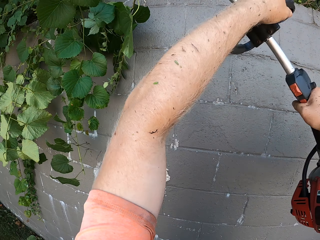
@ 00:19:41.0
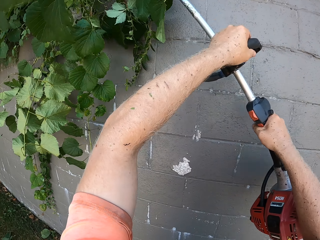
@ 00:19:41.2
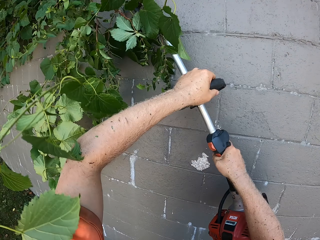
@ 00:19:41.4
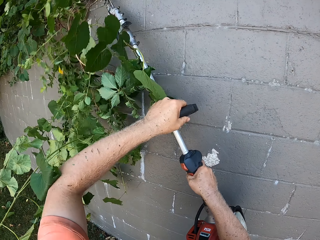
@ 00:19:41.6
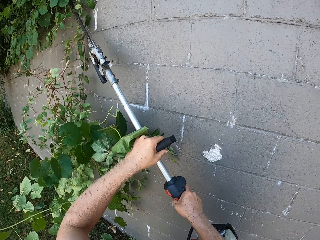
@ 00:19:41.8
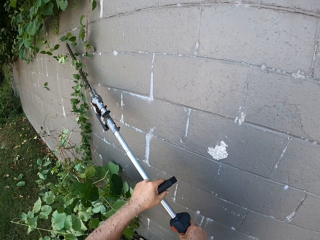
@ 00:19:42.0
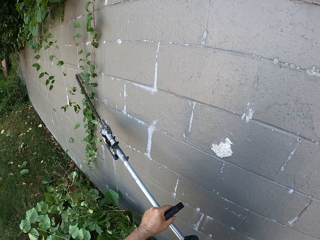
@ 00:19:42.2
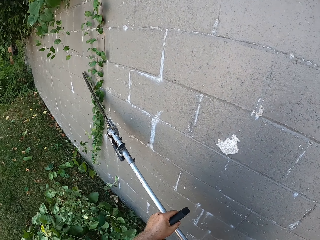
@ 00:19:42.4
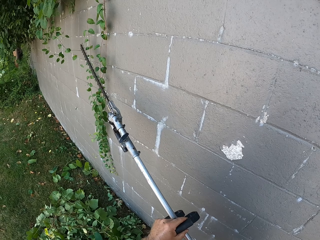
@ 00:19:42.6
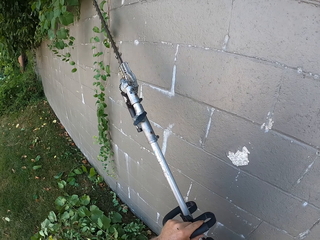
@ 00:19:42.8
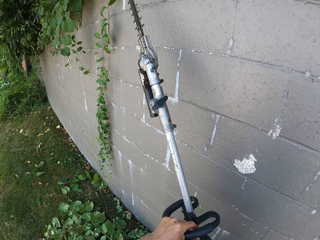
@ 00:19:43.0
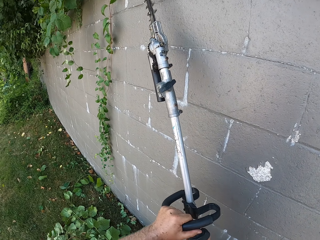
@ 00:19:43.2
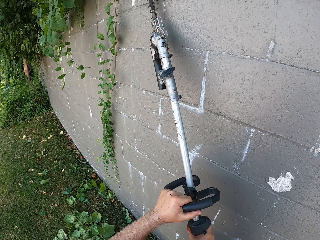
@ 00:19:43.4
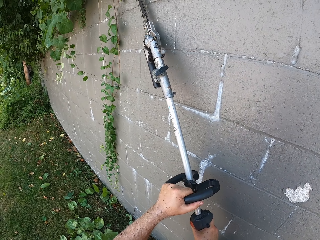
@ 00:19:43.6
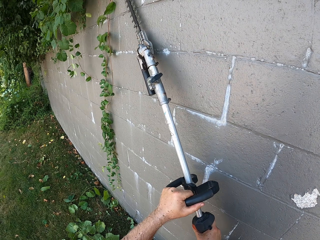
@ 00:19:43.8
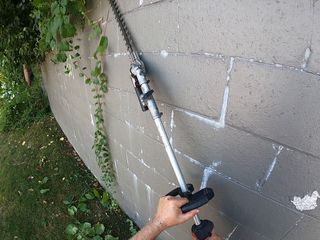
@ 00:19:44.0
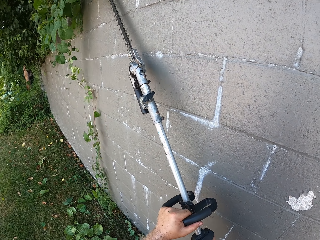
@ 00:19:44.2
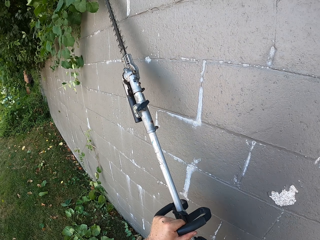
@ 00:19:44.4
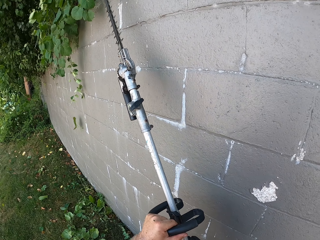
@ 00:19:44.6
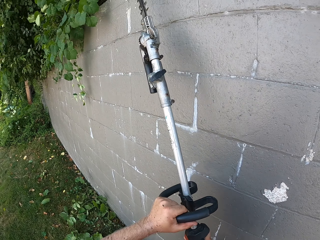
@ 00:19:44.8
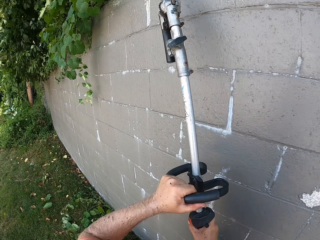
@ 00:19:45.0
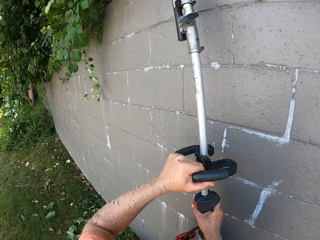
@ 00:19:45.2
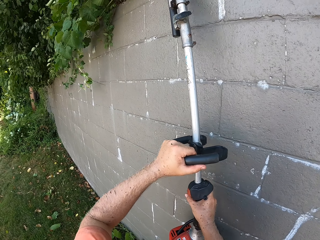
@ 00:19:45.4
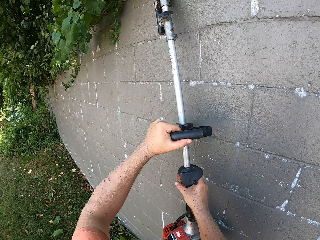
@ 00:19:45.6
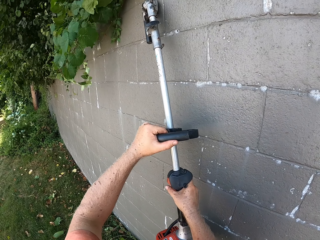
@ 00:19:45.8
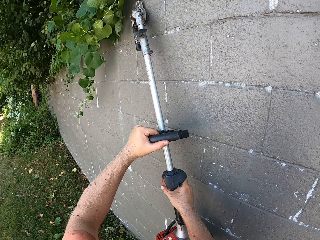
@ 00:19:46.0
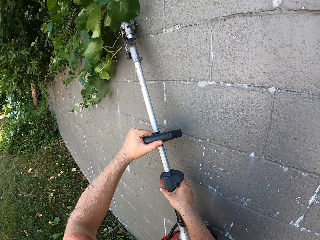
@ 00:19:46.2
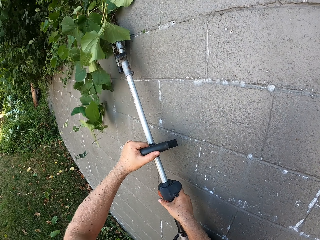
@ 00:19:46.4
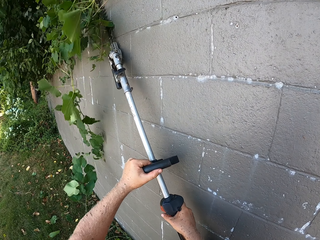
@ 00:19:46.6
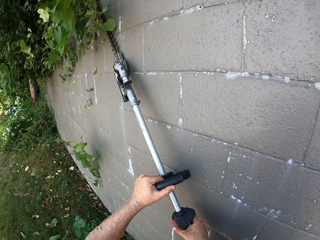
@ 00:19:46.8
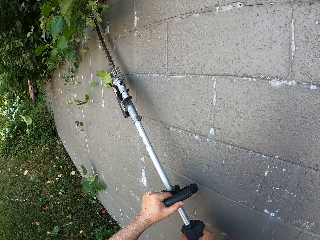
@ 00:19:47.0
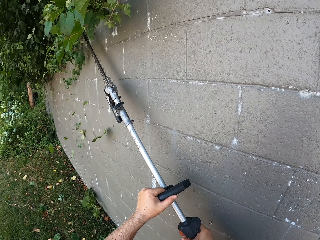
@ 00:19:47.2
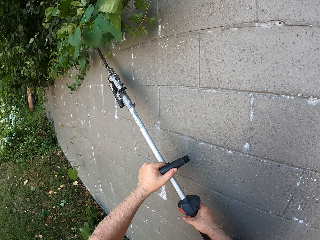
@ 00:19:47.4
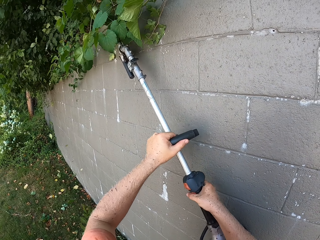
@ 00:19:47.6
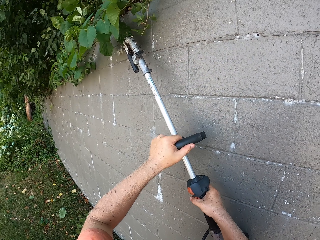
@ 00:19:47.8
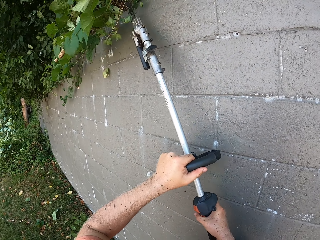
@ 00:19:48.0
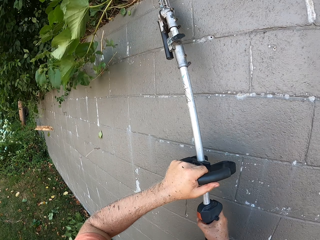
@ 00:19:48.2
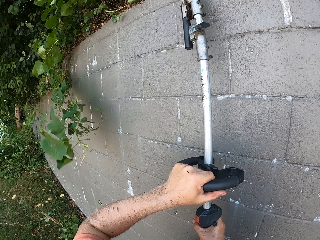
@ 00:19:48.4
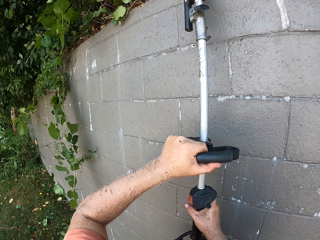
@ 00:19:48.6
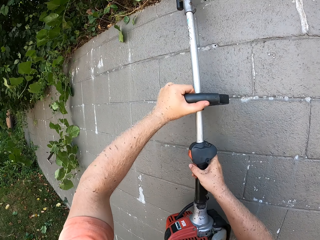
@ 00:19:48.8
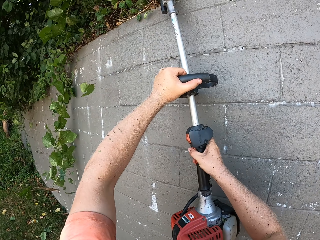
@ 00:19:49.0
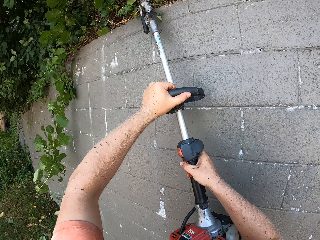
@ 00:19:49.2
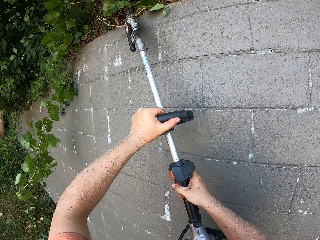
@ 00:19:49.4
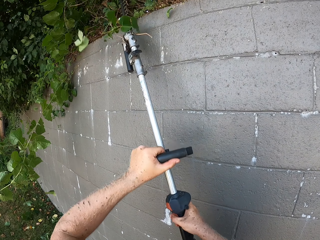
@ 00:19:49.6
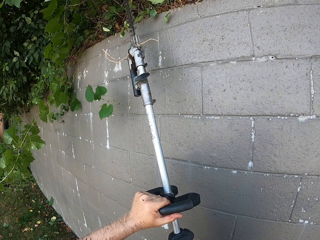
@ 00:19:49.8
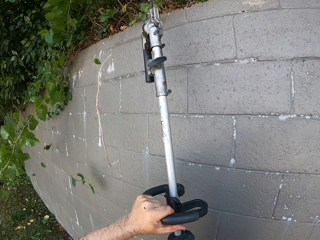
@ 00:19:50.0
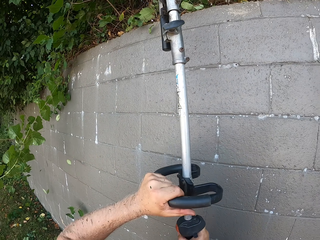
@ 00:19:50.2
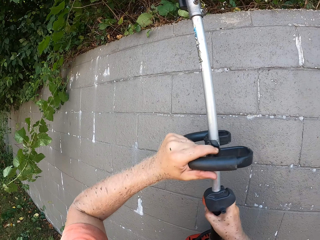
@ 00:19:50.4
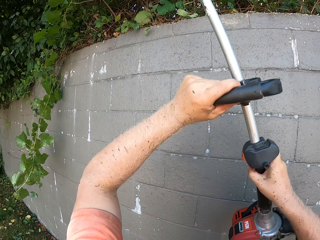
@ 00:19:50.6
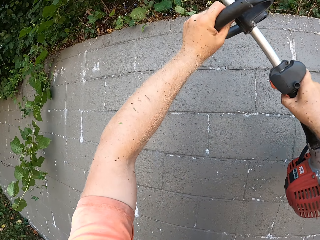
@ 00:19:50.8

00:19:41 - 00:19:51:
The camera wearer trims hedge bushes on the wall with the hedge trimmer in both hands.

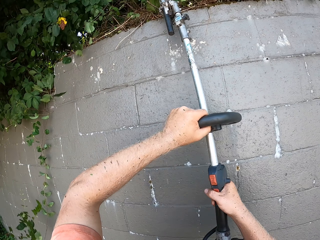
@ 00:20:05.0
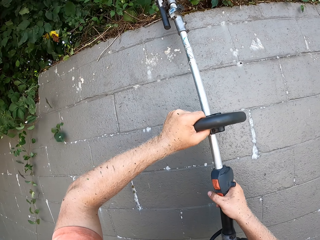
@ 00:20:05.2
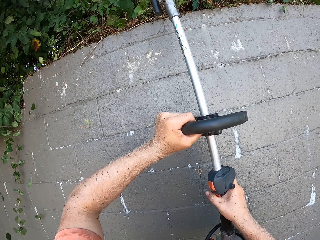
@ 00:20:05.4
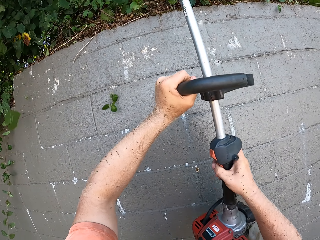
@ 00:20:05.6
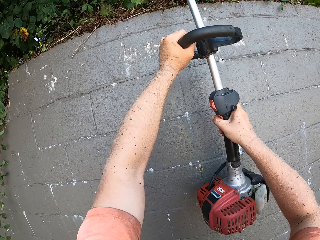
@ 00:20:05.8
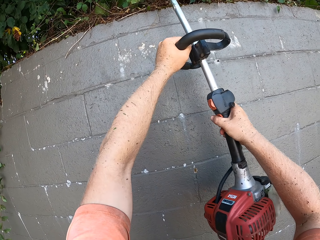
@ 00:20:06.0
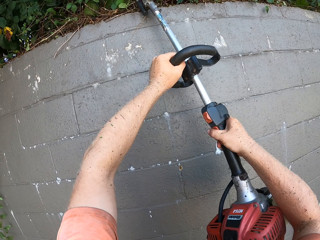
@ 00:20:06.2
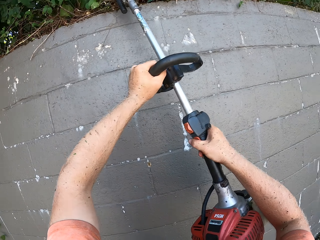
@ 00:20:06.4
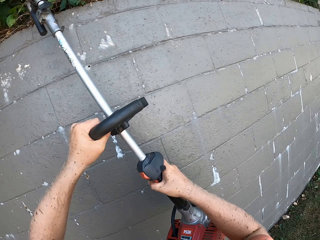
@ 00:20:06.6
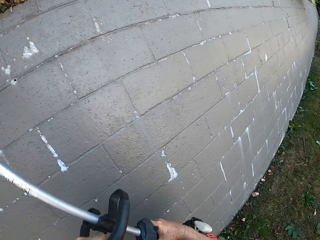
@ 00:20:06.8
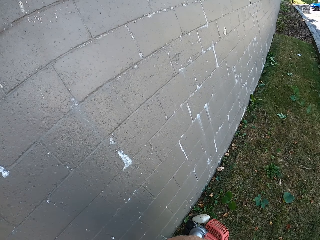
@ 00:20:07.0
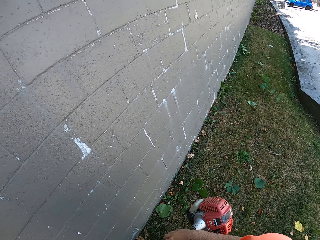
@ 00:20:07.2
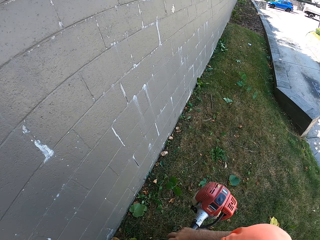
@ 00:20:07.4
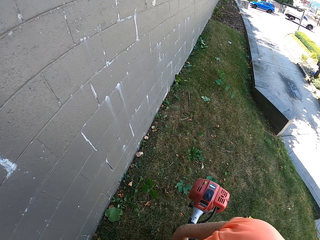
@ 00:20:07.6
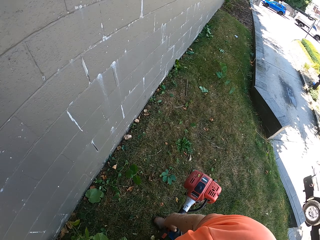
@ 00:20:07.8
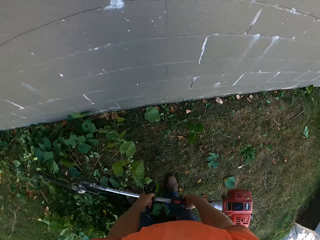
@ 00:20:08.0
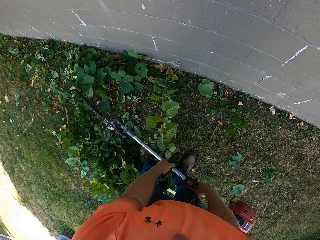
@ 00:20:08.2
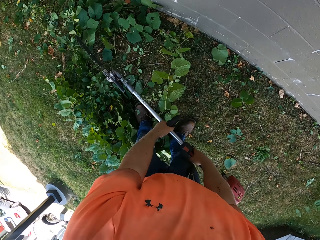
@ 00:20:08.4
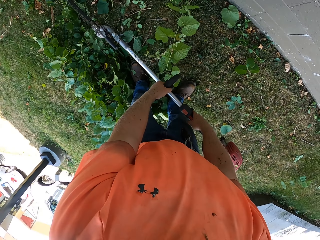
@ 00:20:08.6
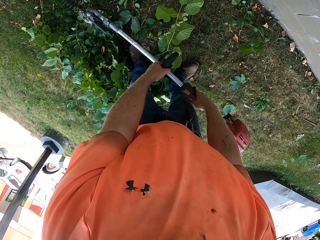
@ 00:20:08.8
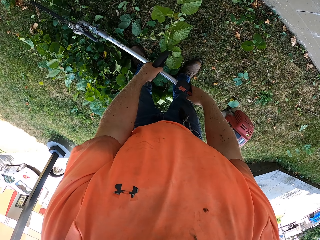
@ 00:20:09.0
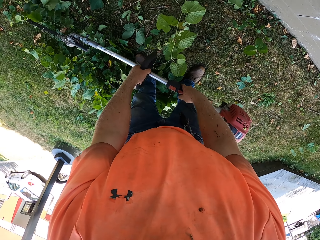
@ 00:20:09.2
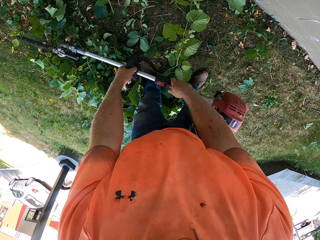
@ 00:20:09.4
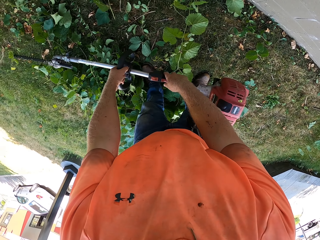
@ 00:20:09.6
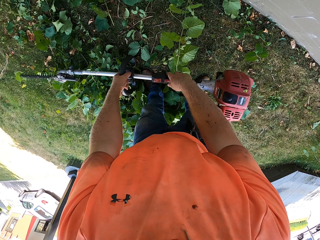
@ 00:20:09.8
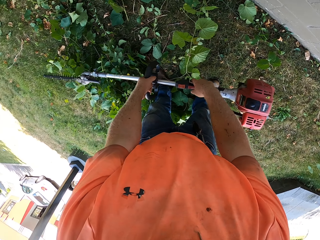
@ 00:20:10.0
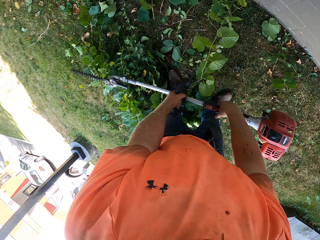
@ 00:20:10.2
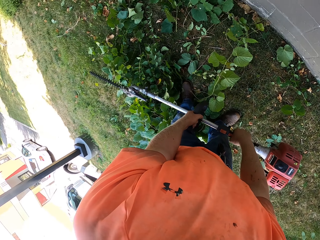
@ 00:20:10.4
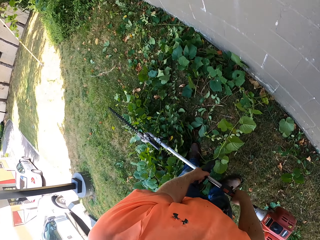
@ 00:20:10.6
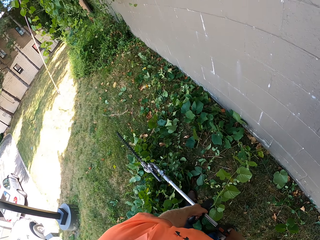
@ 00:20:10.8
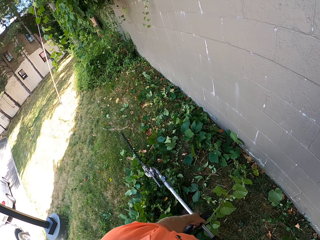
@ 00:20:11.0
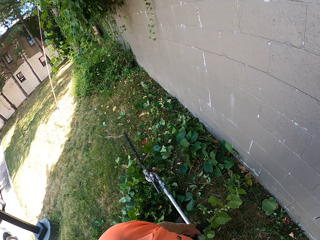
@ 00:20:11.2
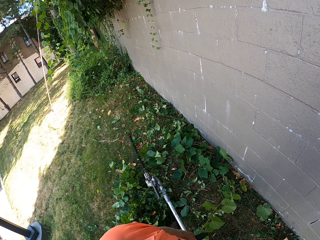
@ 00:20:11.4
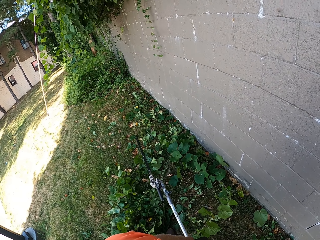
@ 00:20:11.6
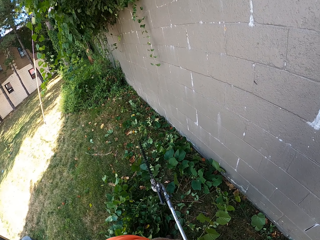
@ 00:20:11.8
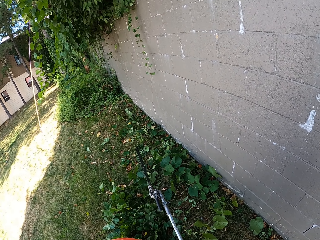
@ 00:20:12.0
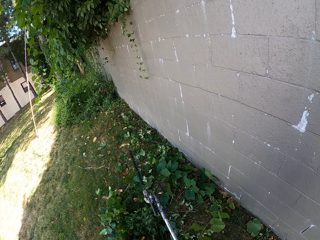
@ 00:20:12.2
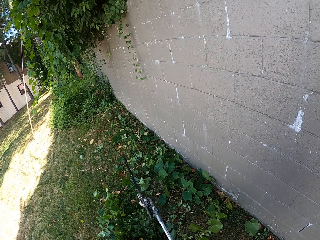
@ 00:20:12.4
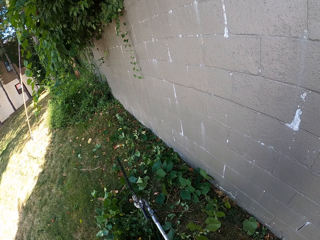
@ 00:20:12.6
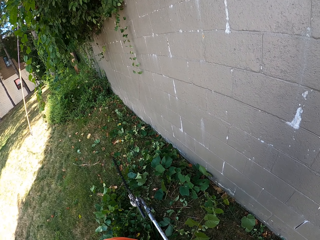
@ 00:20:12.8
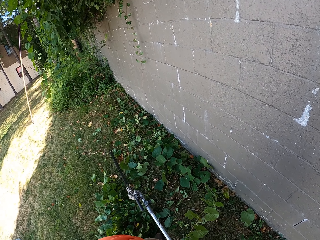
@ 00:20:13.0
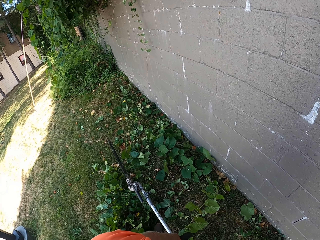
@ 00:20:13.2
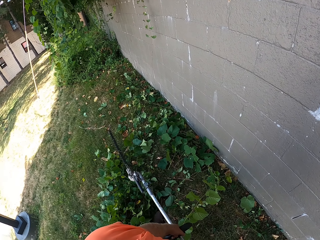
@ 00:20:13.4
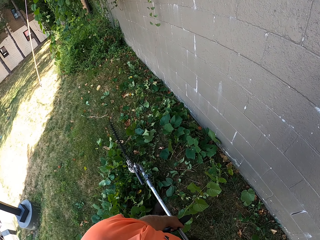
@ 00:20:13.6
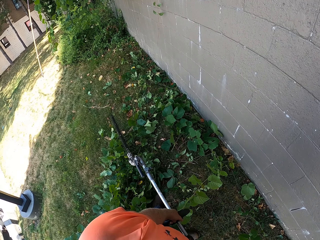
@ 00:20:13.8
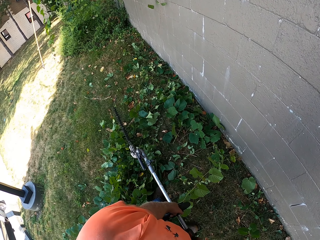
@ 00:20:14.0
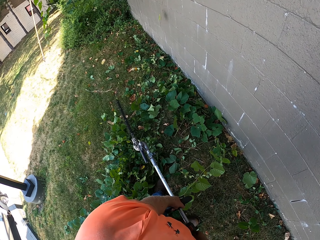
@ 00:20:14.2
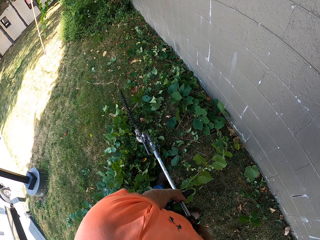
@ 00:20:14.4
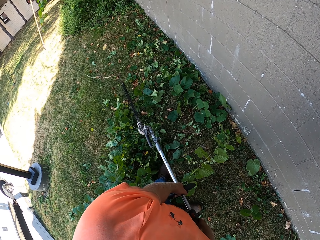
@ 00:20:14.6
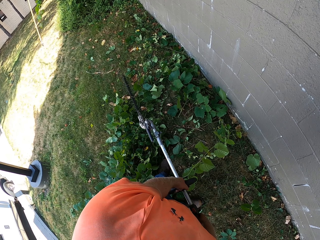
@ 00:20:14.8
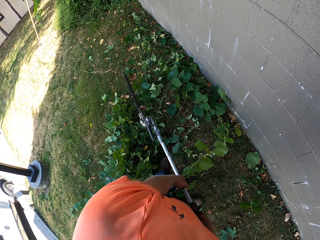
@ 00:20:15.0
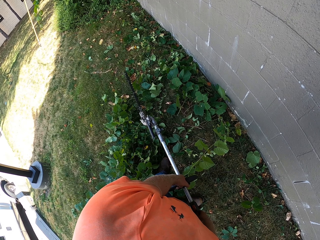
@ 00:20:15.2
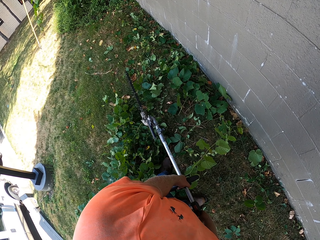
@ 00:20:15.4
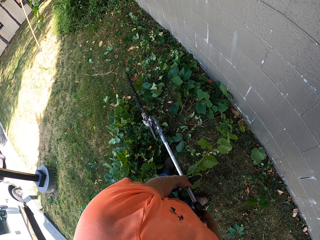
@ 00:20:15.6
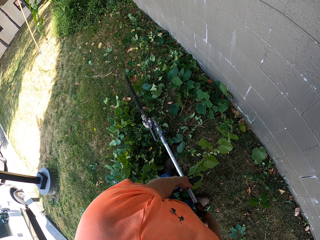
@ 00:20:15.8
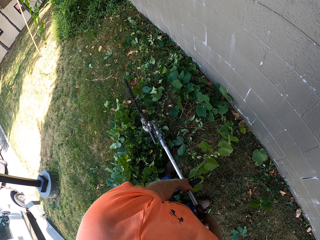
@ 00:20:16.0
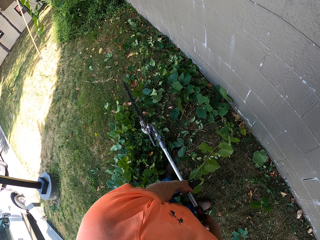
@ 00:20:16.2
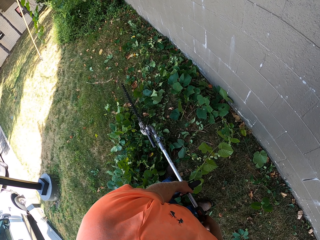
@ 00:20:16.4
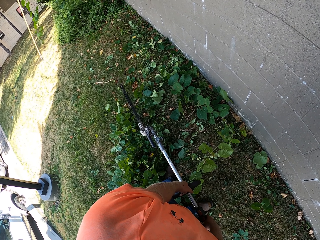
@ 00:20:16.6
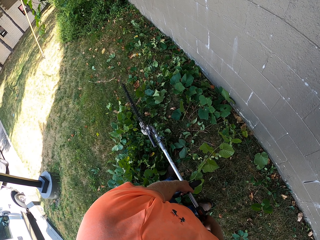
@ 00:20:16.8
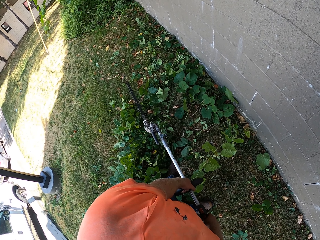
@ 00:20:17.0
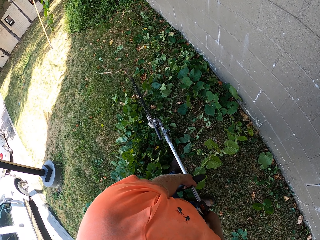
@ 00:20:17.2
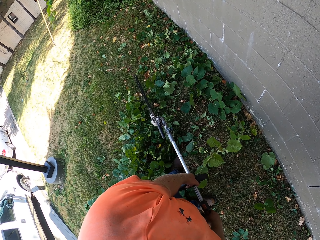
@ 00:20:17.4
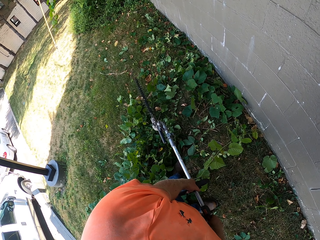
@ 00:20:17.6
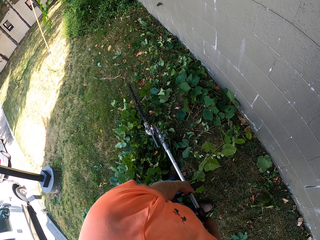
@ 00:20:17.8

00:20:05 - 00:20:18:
The camera wearer walks. They look around.
